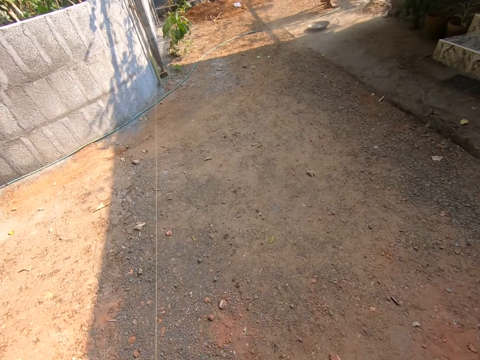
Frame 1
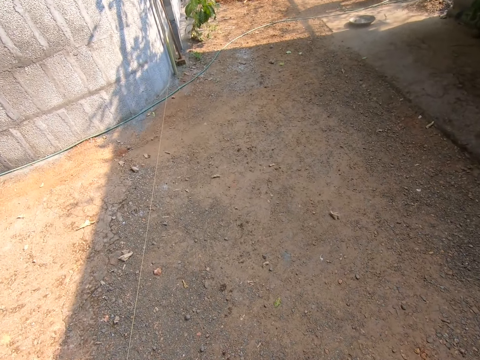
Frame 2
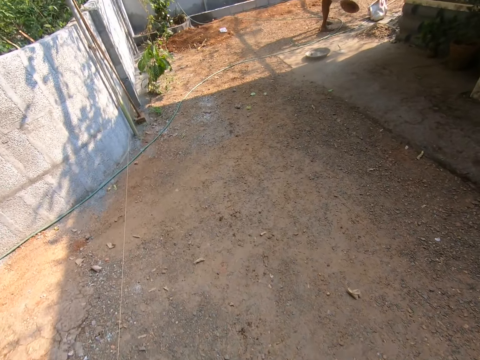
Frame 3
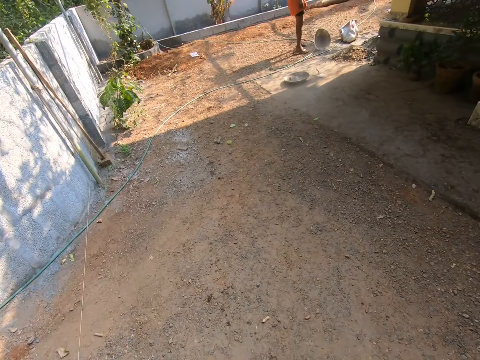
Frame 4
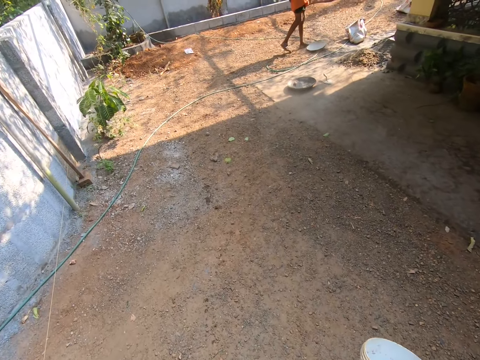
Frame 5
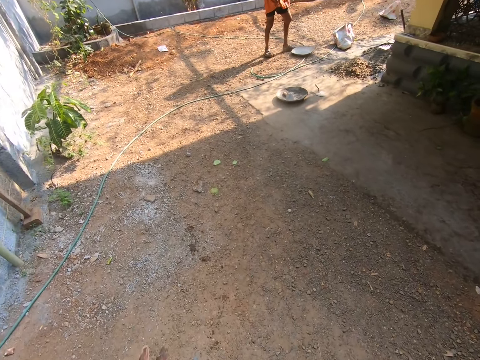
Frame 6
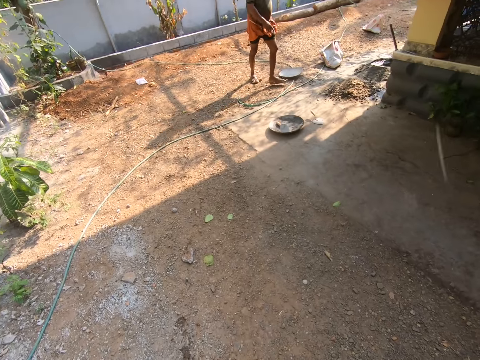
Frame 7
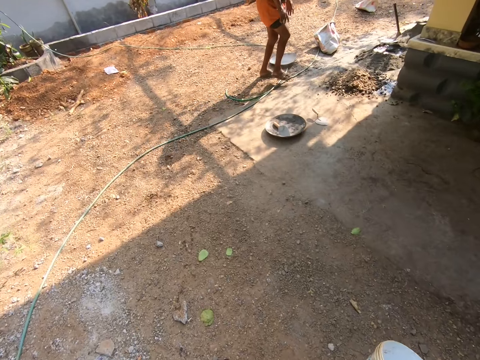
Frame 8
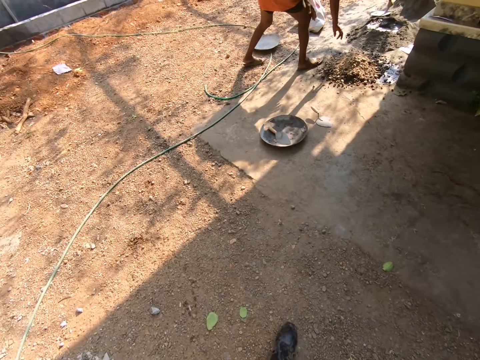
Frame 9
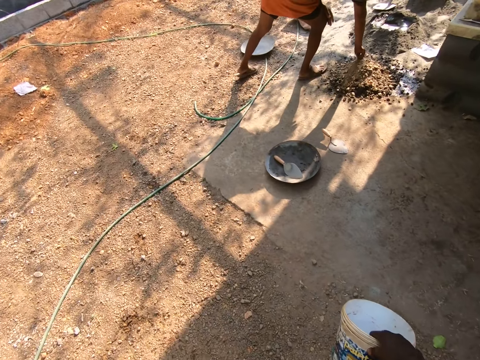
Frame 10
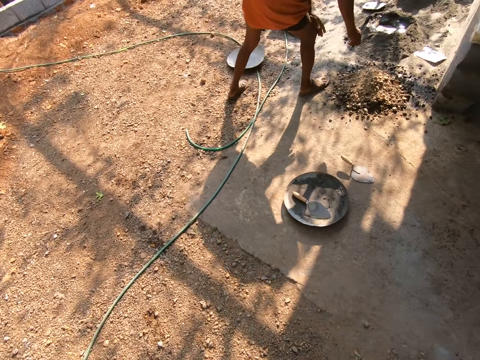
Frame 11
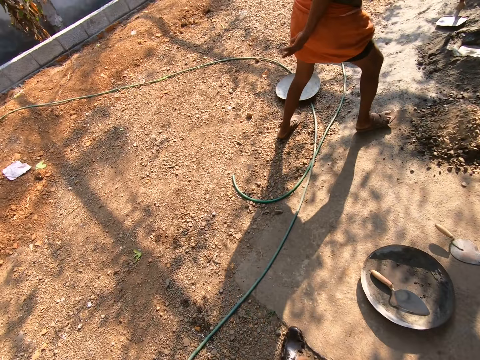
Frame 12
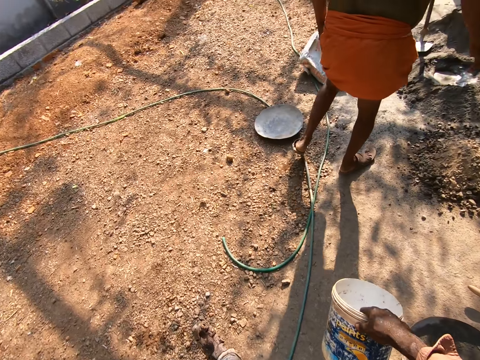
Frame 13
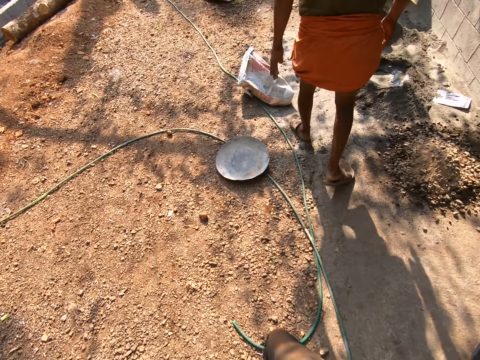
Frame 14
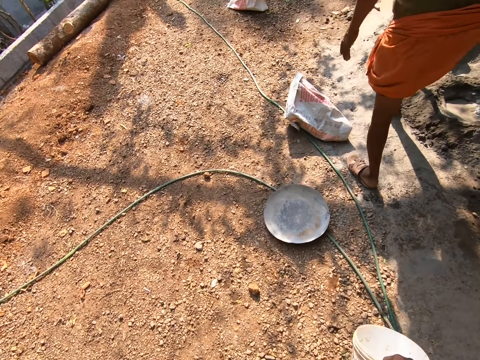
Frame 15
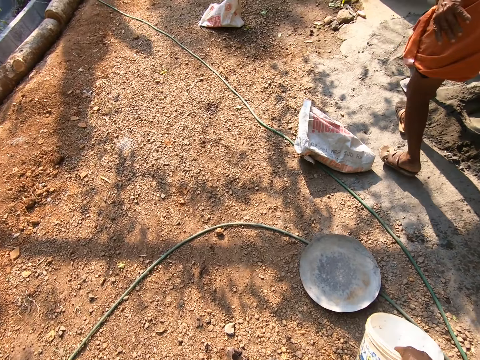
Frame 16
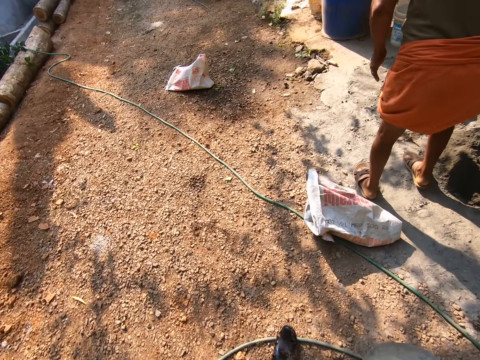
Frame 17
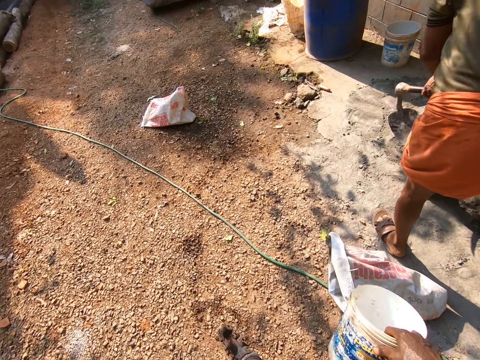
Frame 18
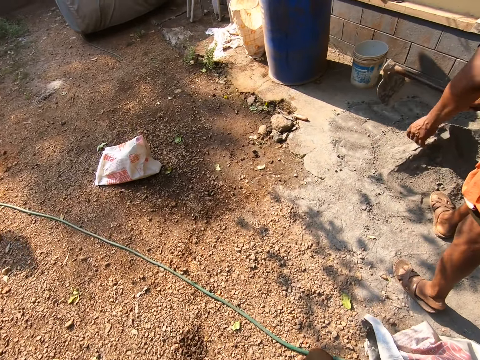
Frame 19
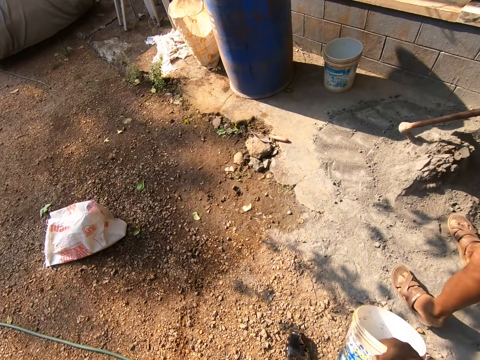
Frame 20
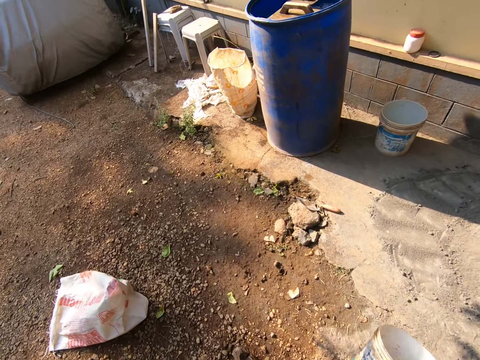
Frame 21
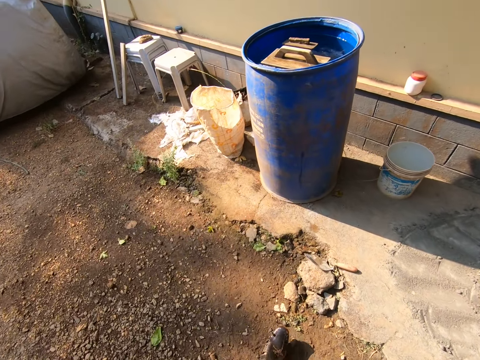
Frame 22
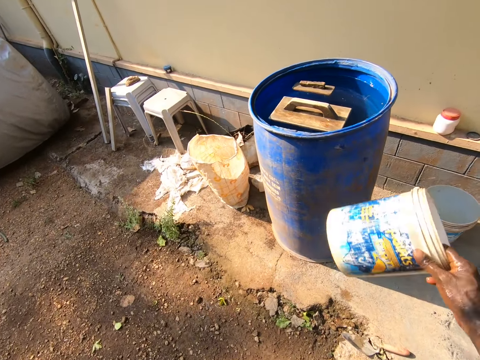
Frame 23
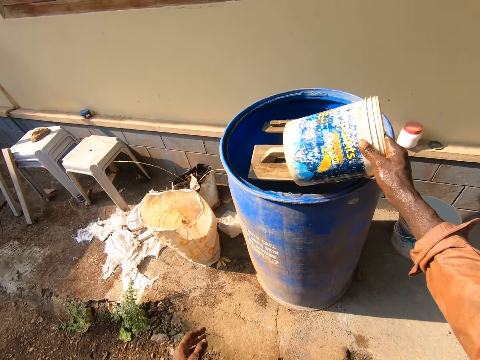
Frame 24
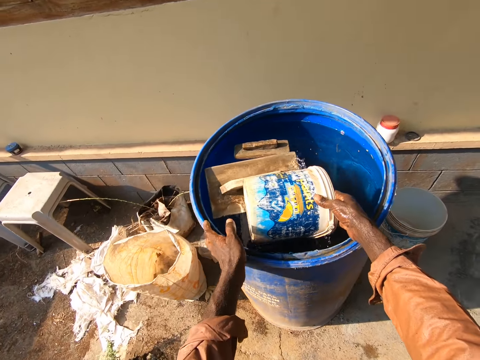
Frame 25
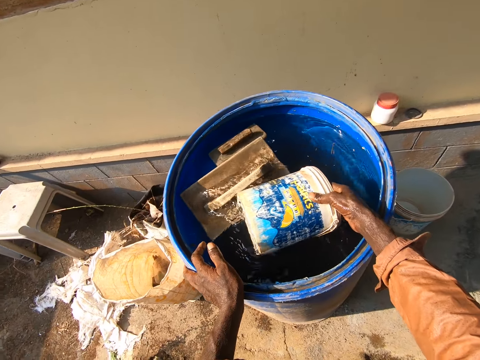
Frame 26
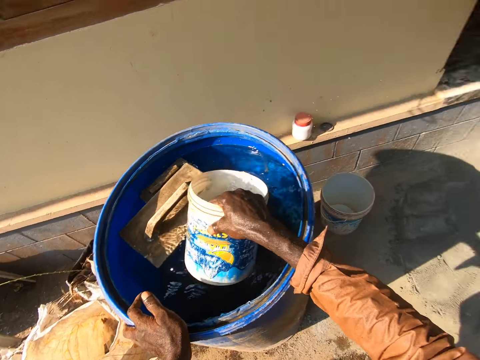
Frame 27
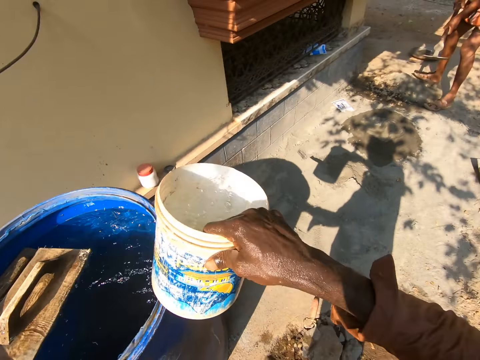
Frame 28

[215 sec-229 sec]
The camera wearer walks around the site. A man picks soil from the ground. The man throws the soil and walks around the site. The man scoops the sand. The camera wearer fetches water from the water tank with the paint can.

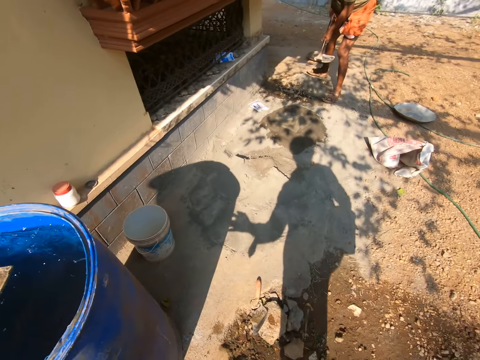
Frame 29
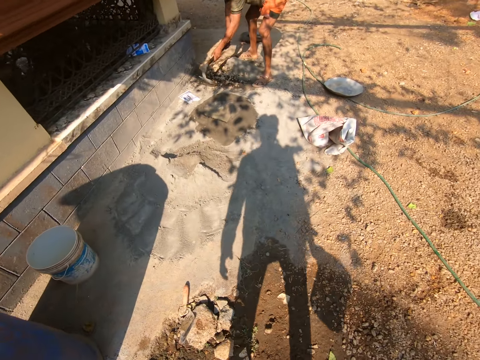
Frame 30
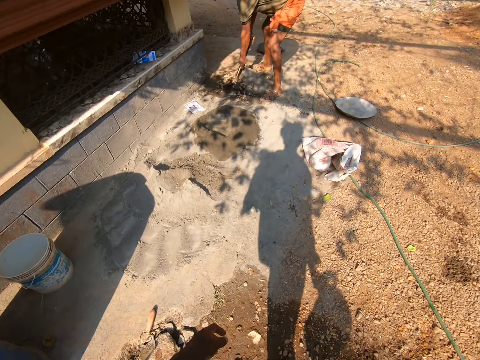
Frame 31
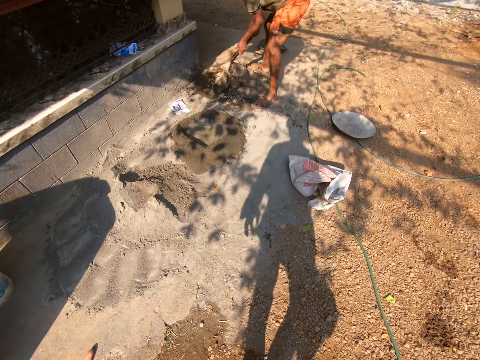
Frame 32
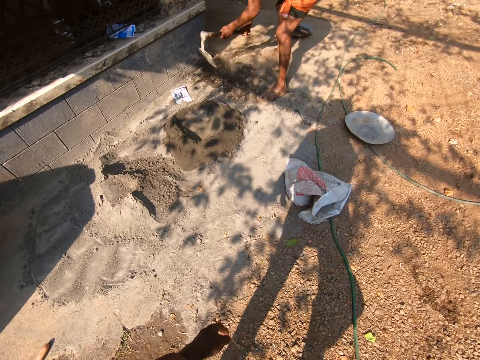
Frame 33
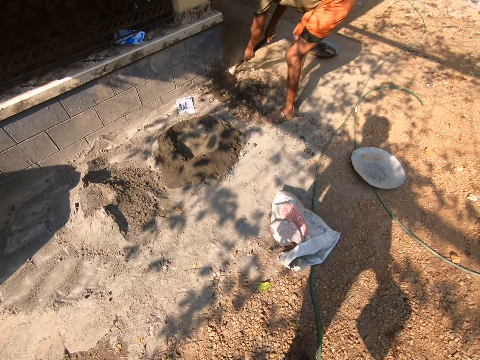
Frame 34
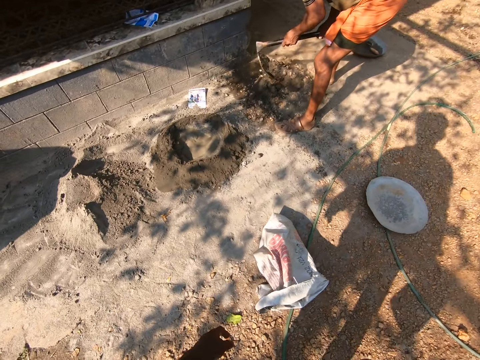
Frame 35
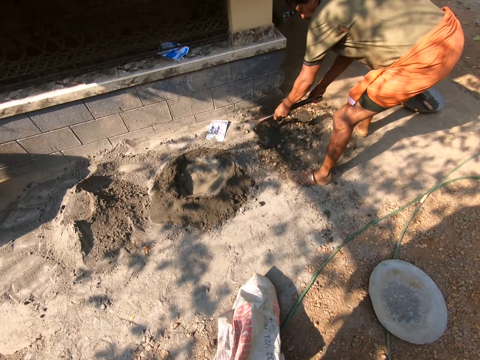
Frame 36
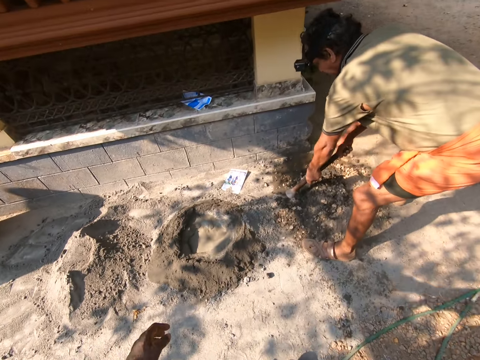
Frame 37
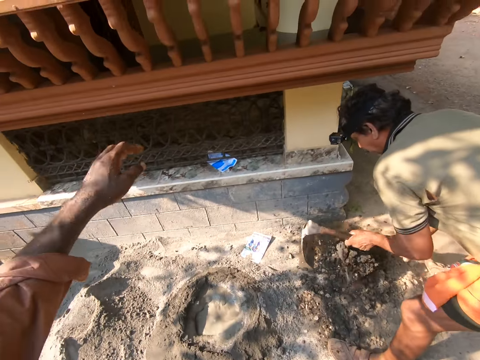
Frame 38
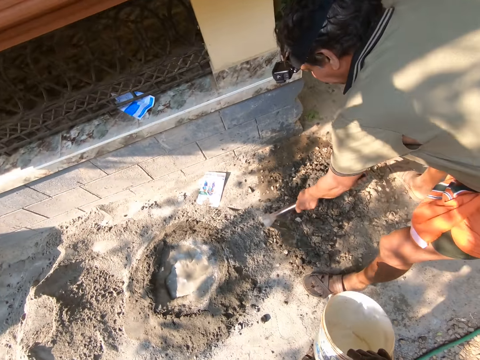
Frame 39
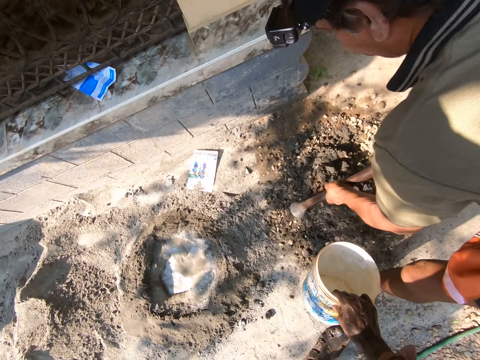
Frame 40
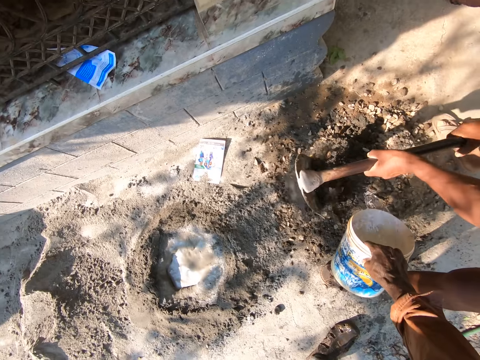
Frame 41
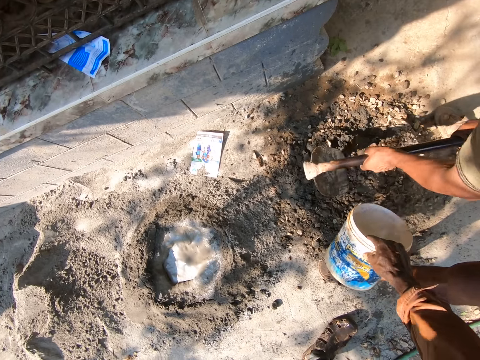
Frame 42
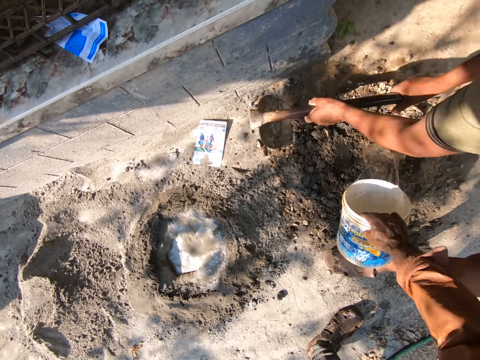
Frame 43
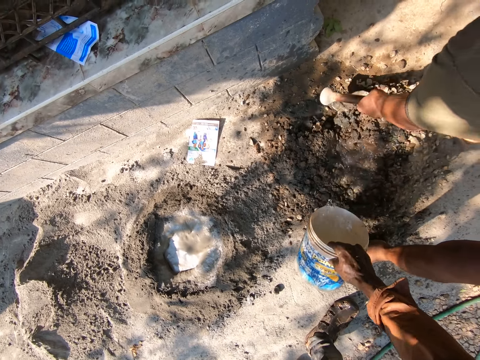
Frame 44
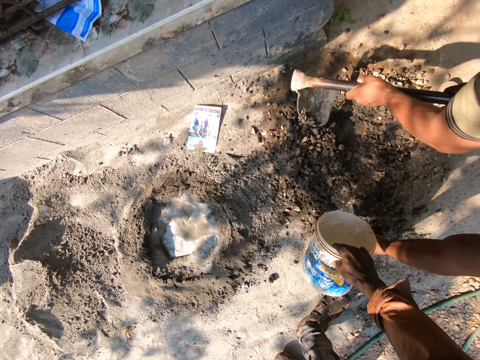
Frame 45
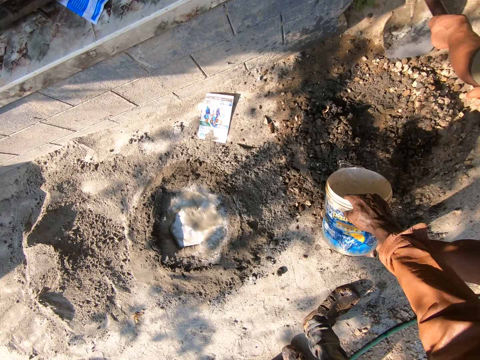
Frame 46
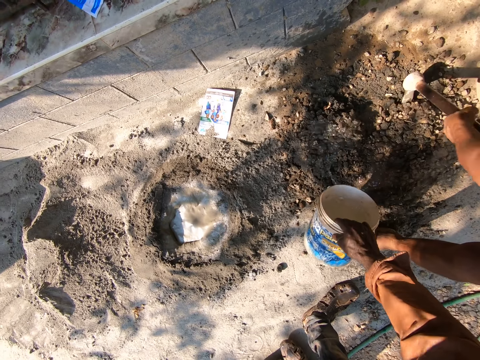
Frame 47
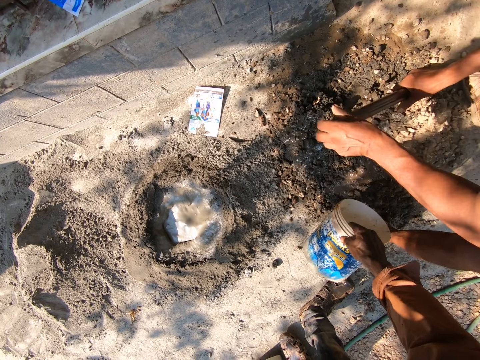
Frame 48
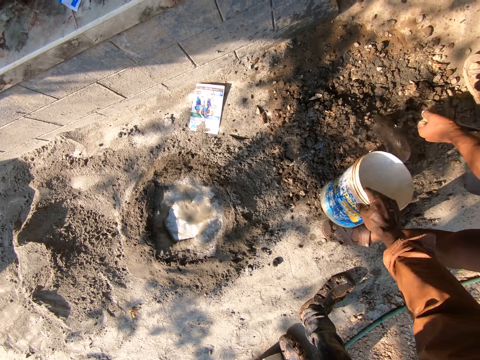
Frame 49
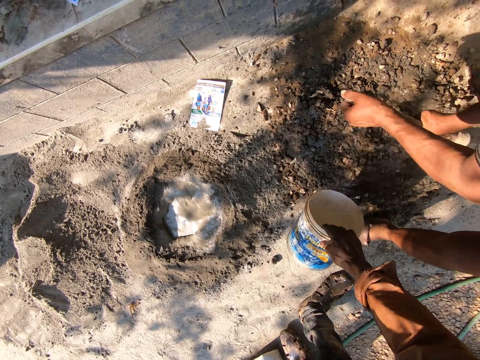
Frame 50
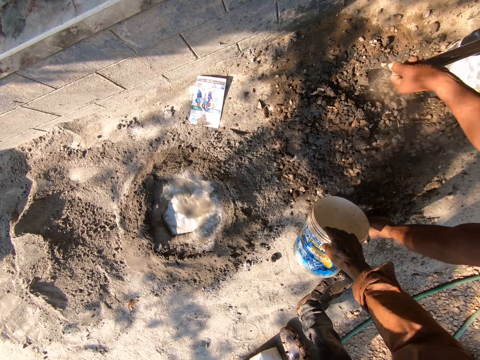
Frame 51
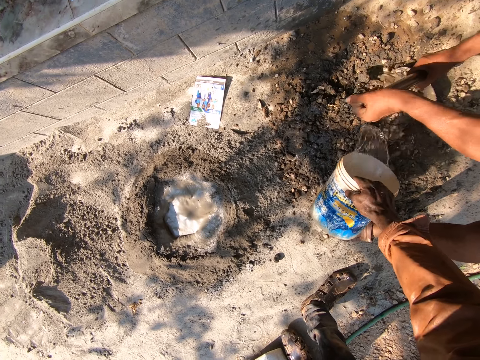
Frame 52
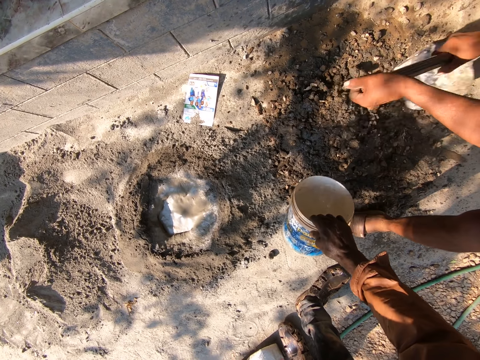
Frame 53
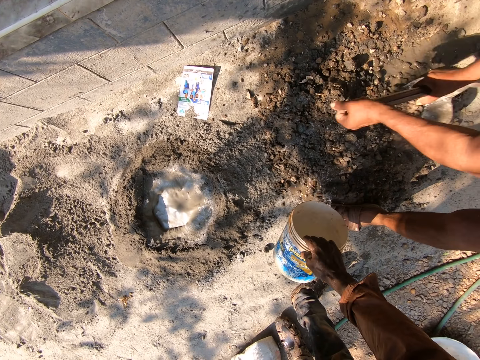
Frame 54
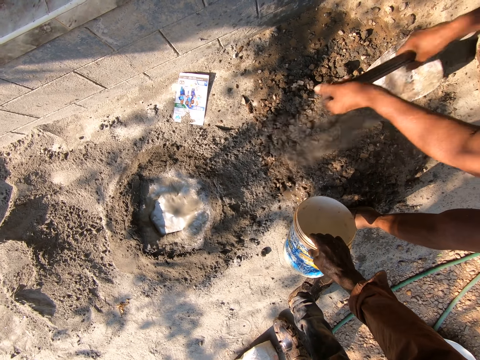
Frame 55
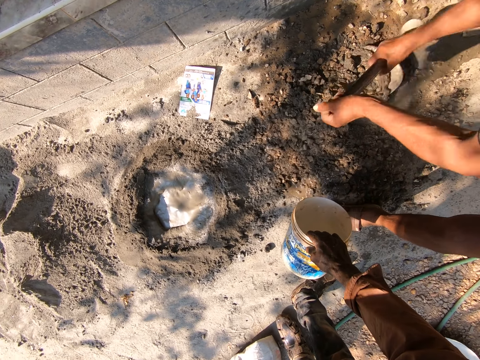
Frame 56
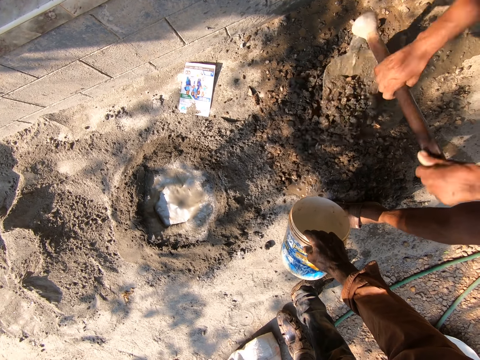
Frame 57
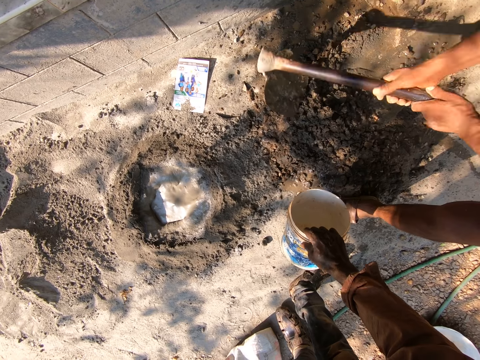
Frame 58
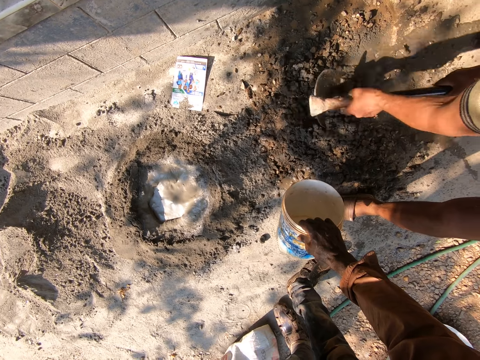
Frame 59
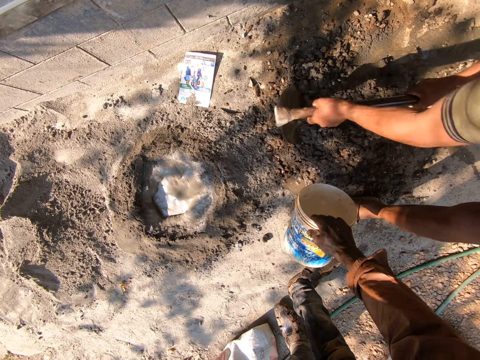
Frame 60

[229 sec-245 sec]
The camera wearer walks around the site. A man mixes soil or sand with a hoe. The camera wearer pours water on the soil. The man mixes the sand with the hoe.
